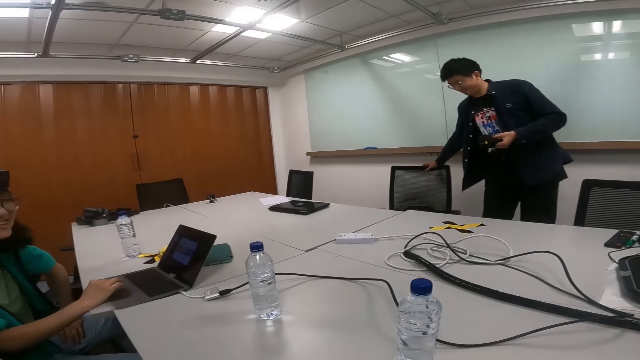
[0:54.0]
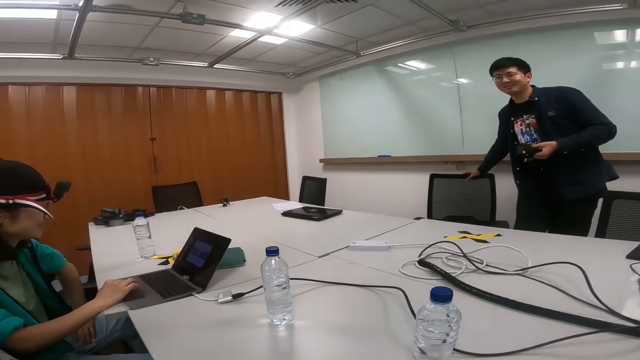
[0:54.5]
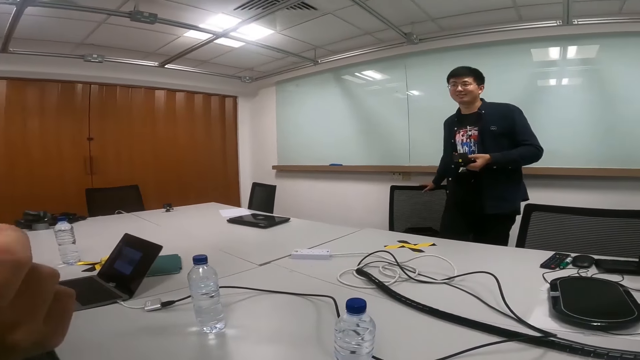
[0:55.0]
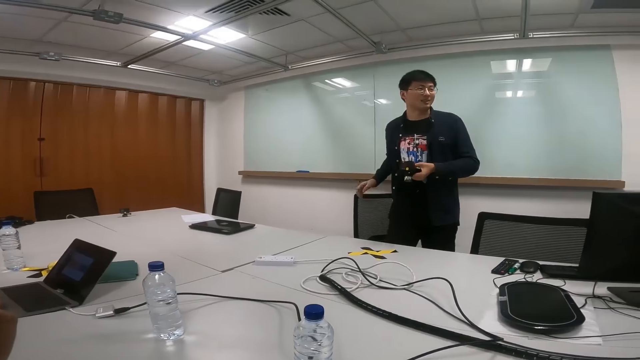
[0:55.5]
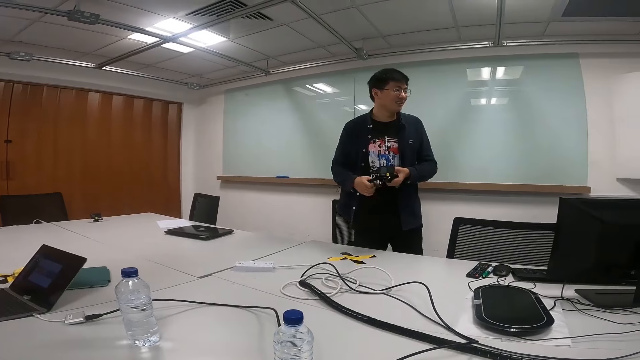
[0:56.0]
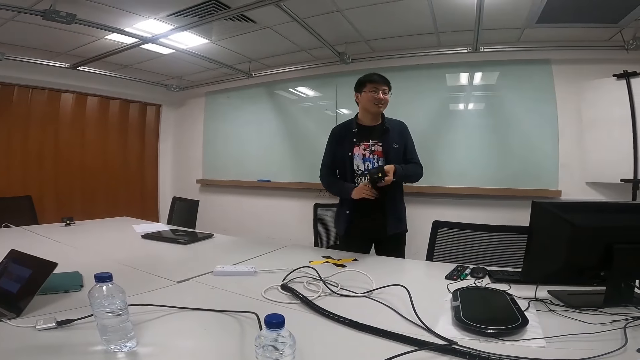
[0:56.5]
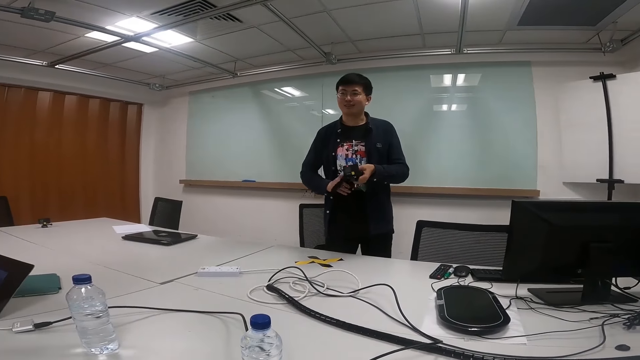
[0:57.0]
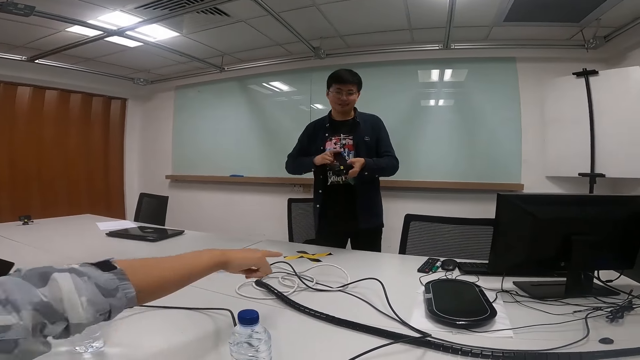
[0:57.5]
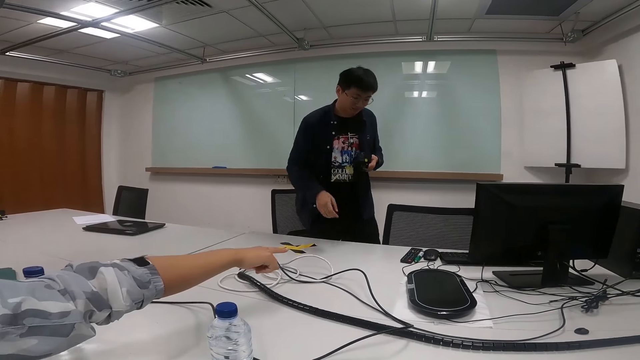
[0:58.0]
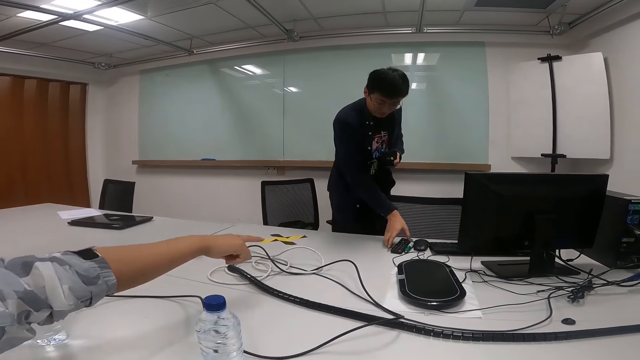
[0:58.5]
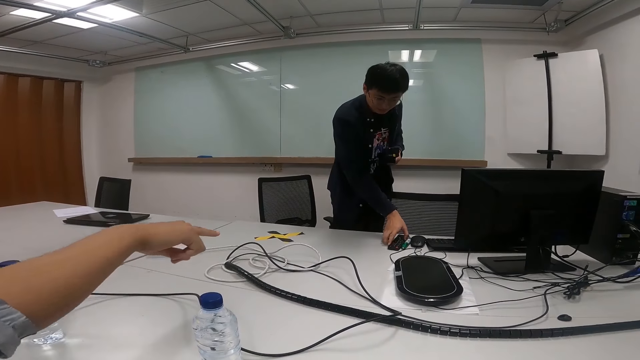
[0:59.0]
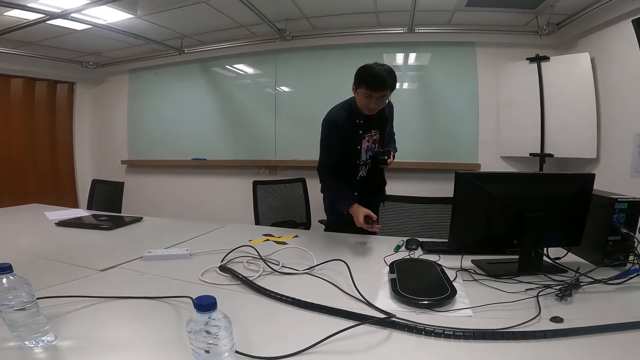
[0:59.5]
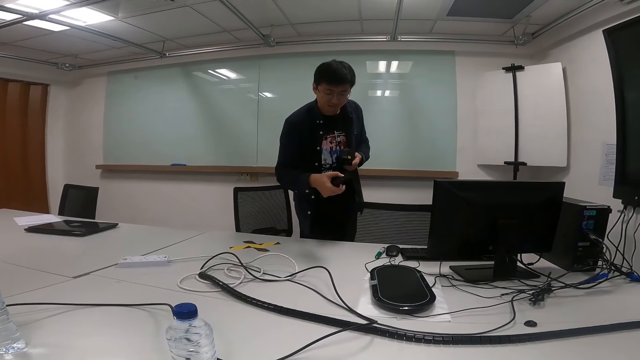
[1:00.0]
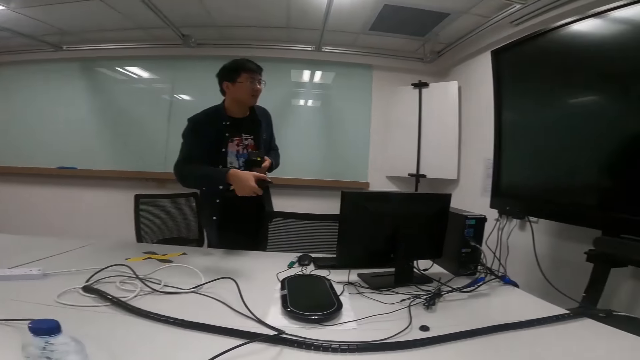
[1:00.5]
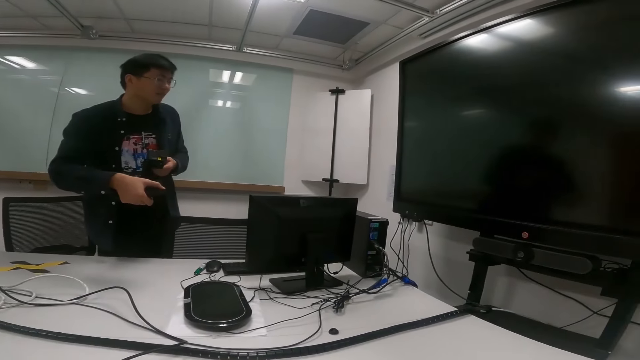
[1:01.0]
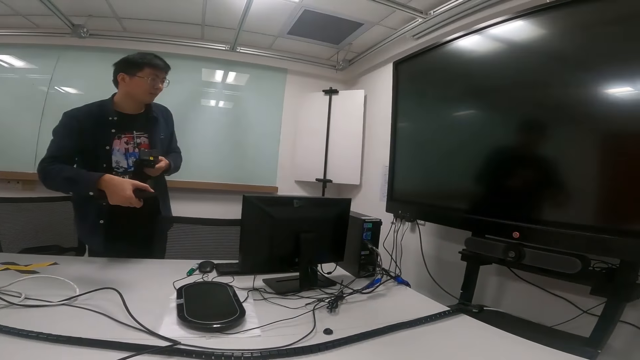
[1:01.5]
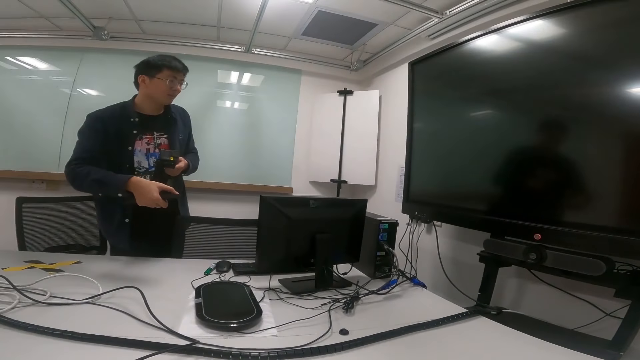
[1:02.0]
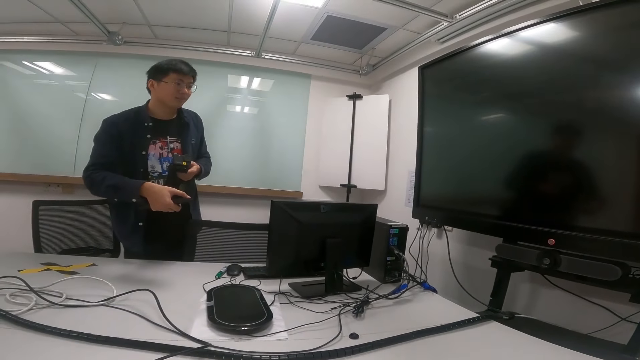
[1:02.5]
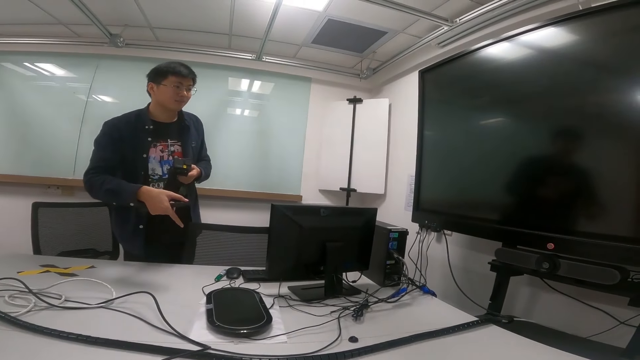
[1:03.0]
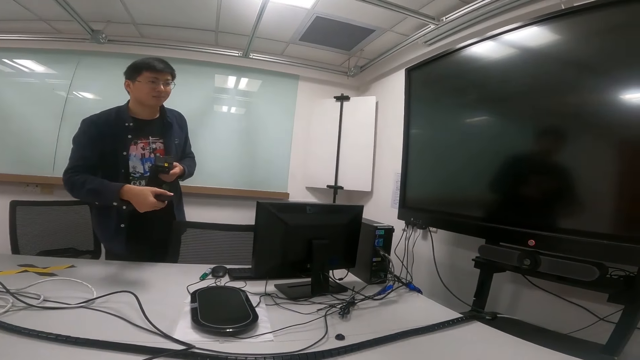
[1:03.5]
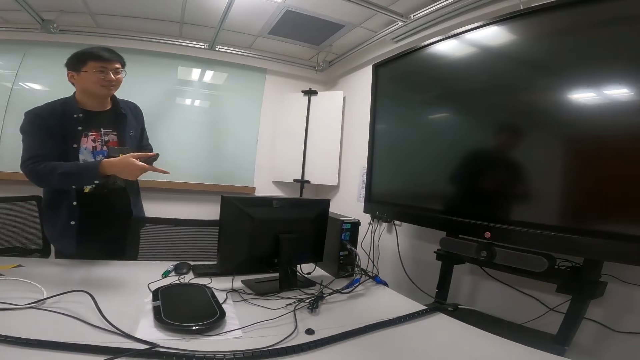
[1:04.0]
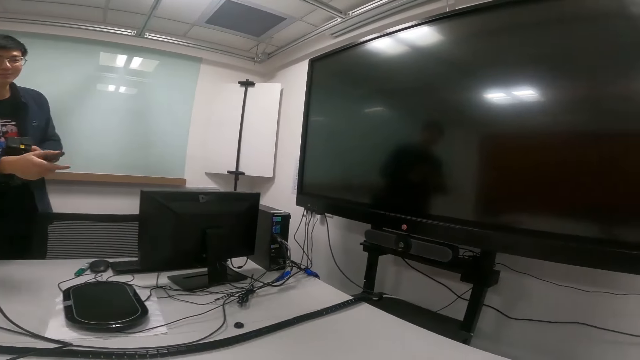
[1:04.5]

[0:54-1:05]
A person touches the face. Another person straightens a camera. The first person points at the remote. The other person picks up the remote on a table. The other person points the remote to the television screen.

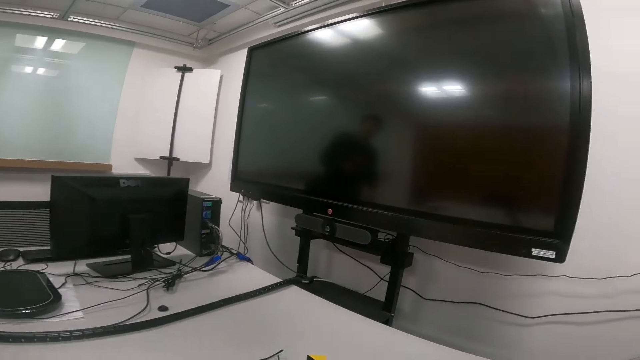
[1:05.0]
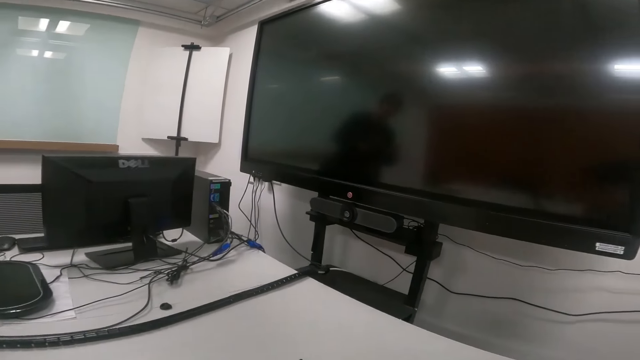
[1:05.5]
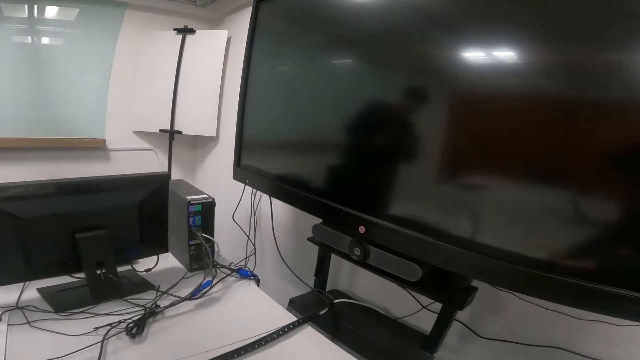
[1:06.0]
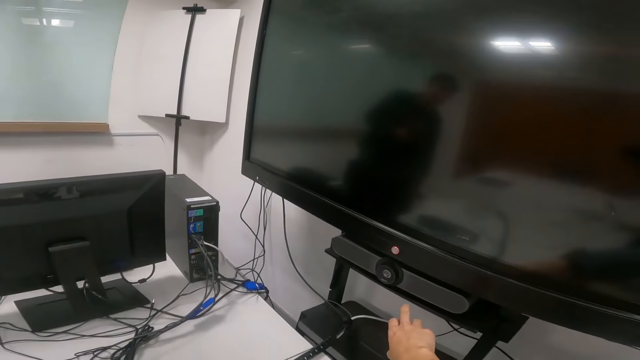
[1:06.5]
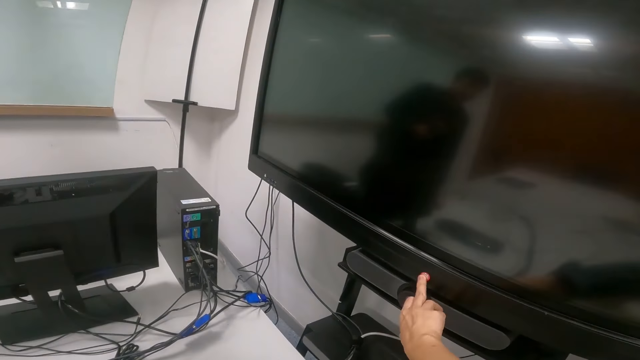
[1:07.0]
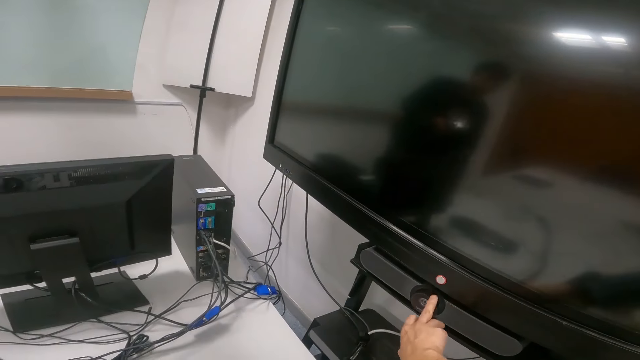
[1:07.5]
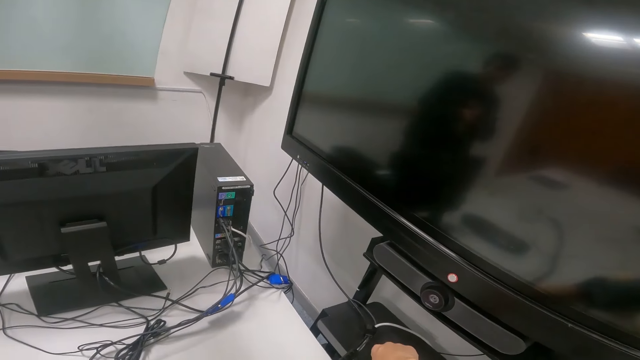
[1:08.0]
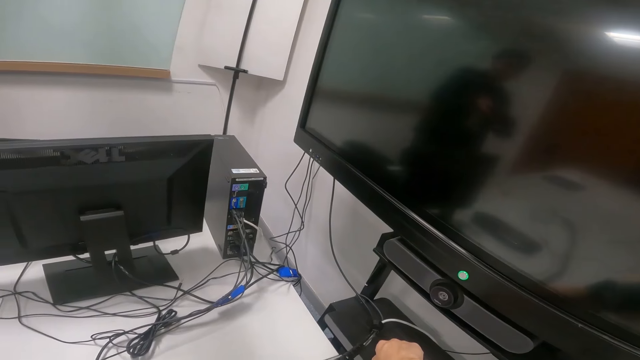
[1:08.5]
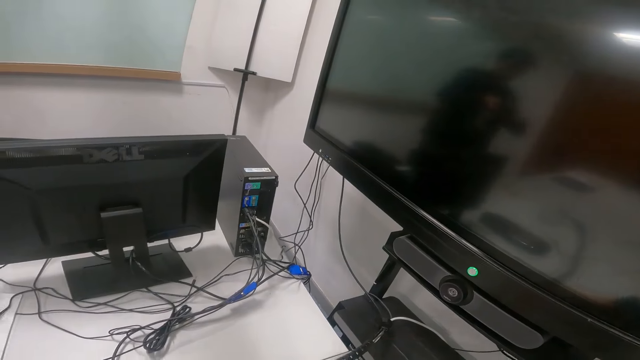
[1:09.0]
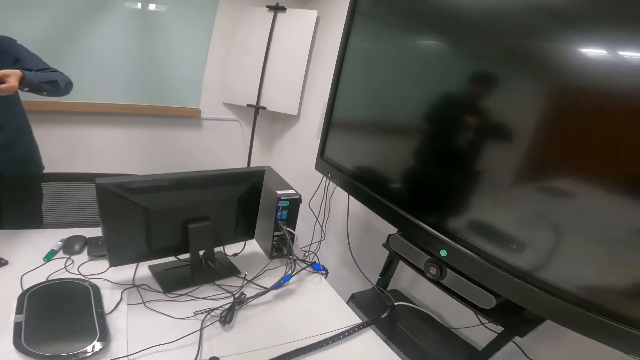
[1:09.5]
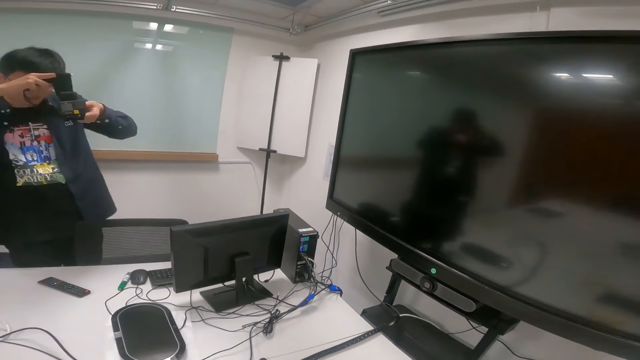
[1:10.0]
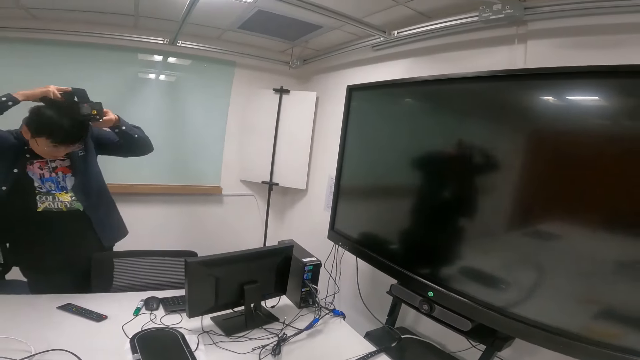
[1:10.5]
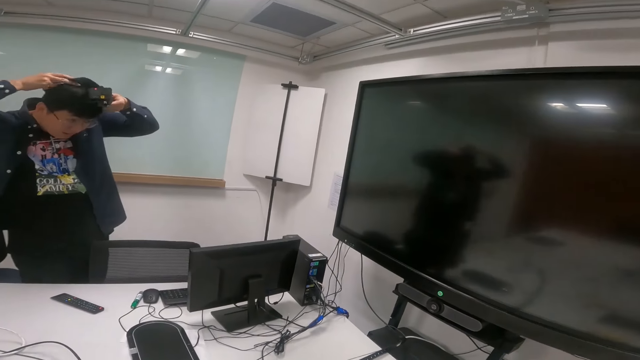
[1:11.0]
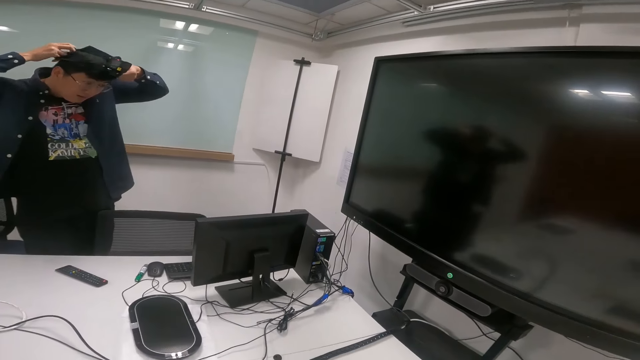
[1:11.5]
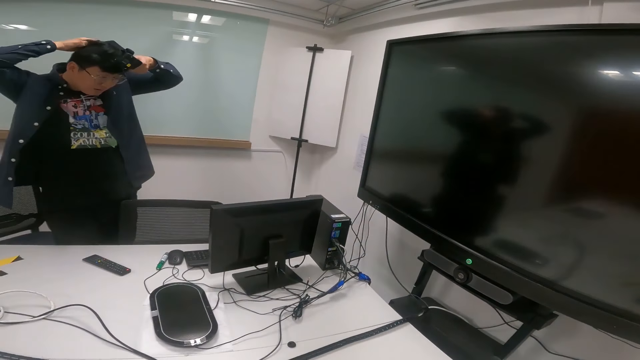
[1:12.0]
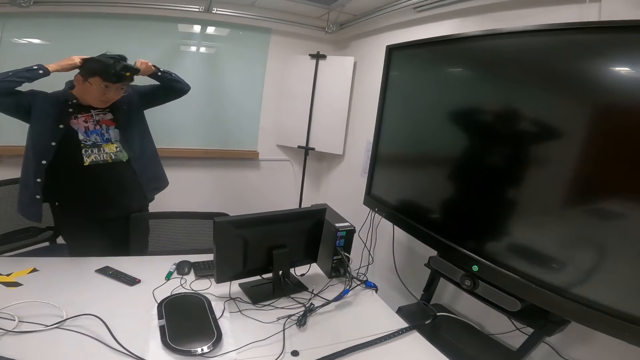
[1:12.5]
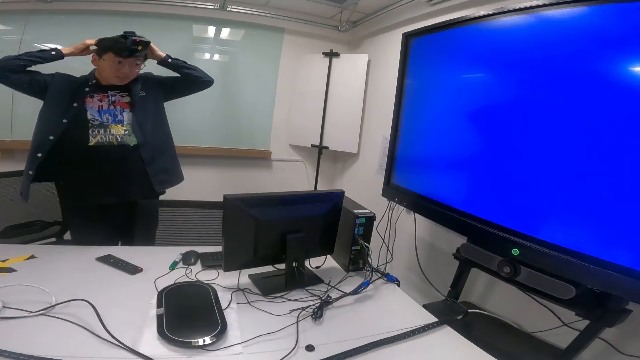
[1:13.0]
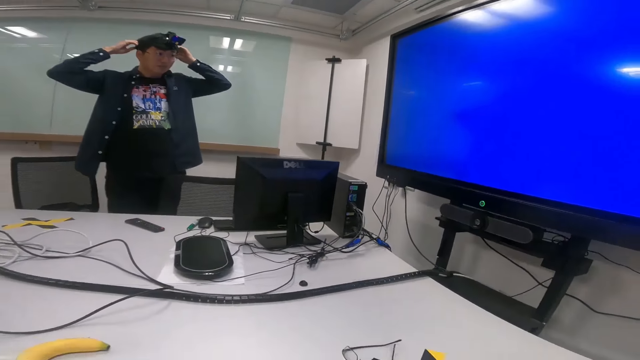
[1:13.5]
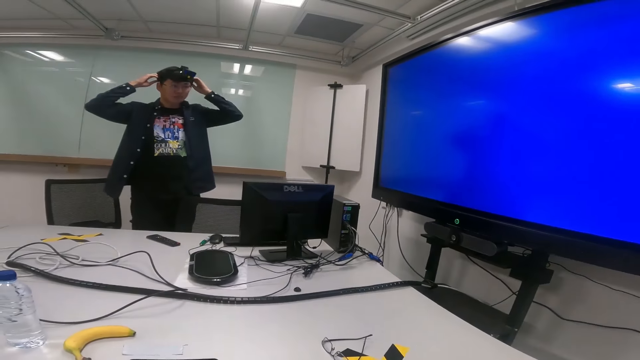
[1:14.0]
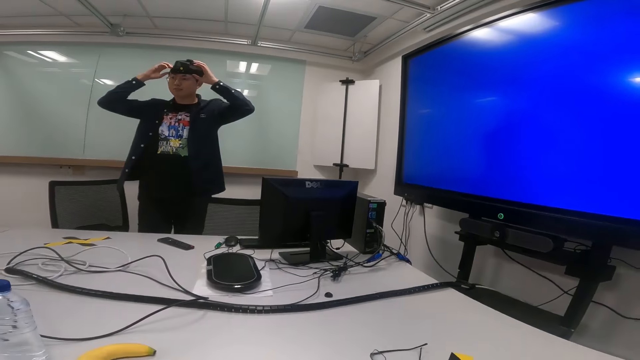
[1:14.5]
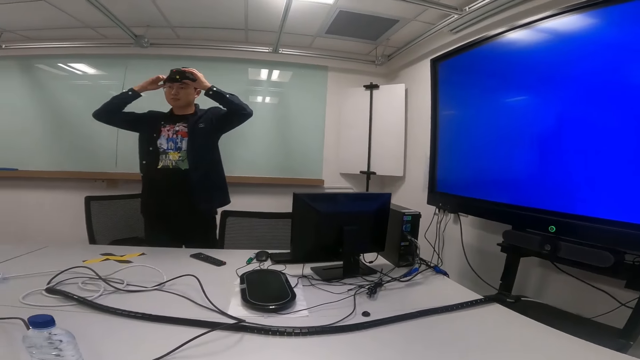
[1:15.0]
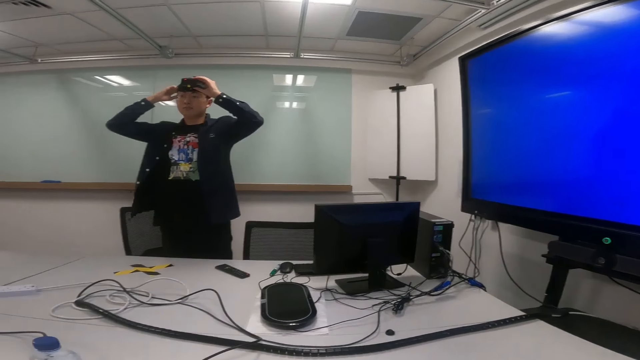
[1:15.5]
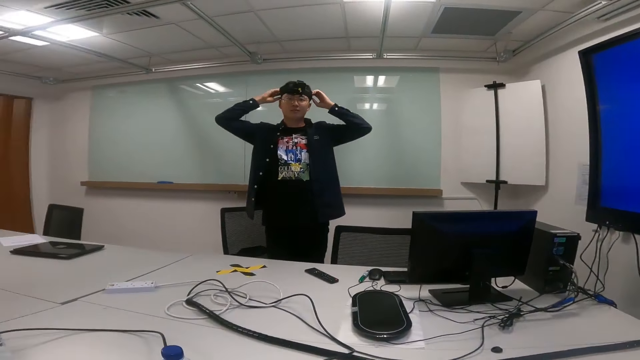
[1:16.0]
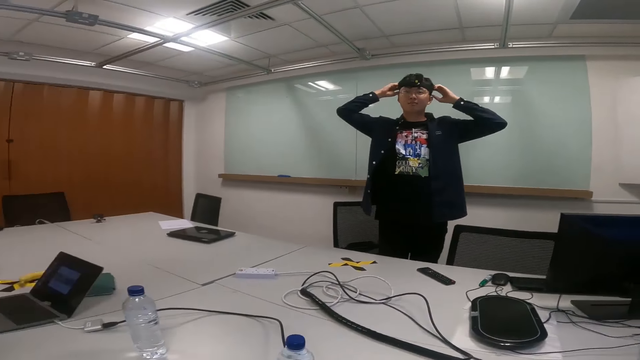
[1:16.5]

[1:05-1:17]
The camera wearer clicks on a button on a television screen. A person puts a camera on the head.
